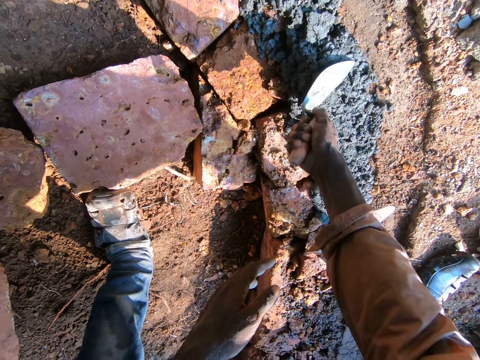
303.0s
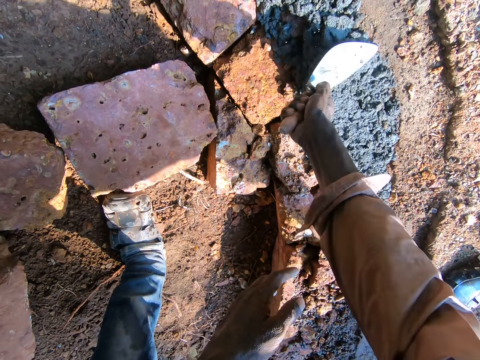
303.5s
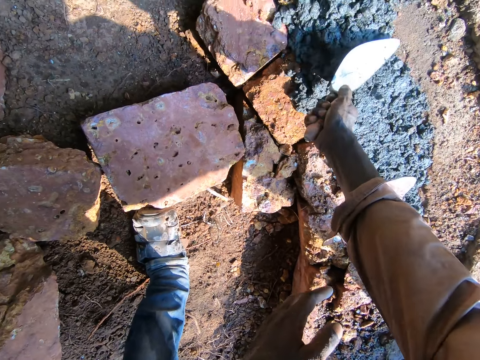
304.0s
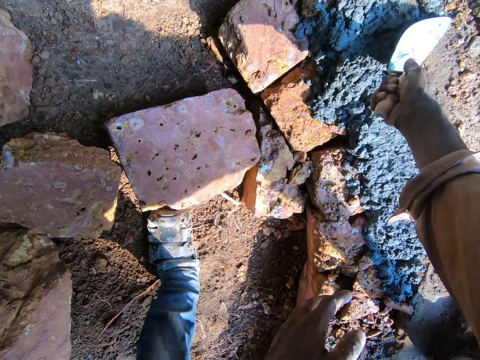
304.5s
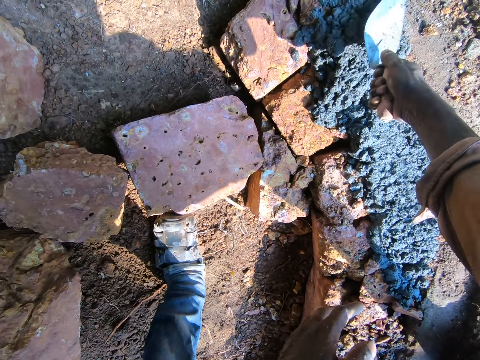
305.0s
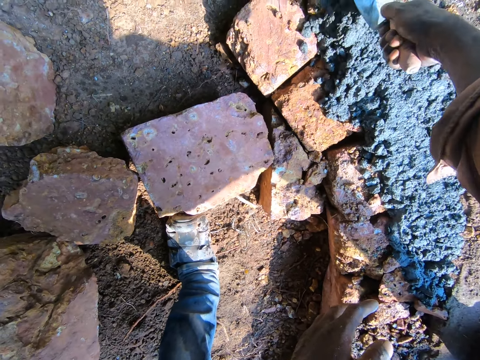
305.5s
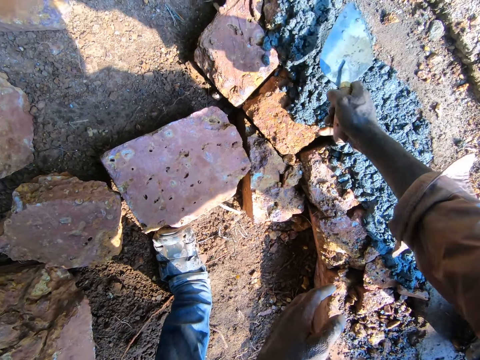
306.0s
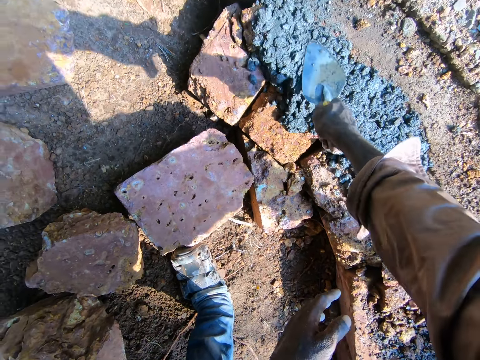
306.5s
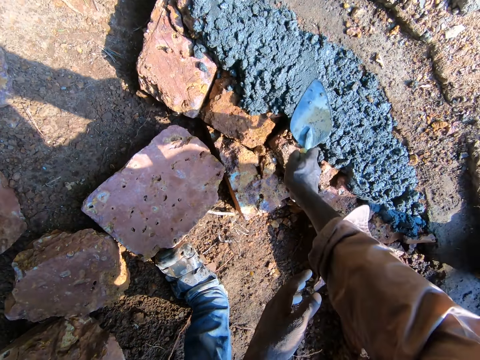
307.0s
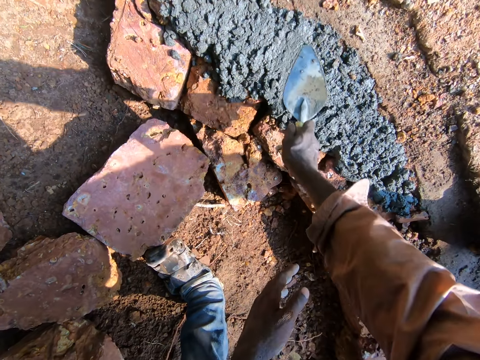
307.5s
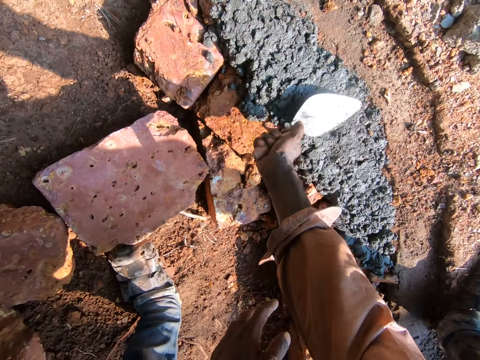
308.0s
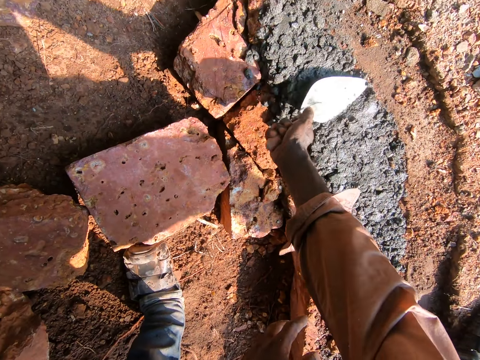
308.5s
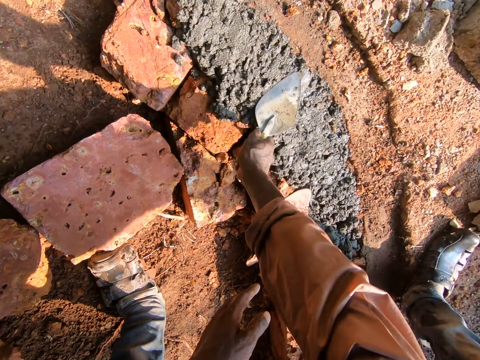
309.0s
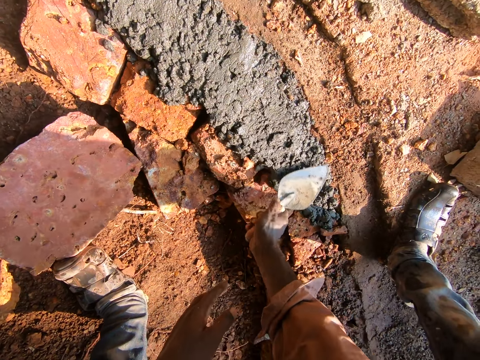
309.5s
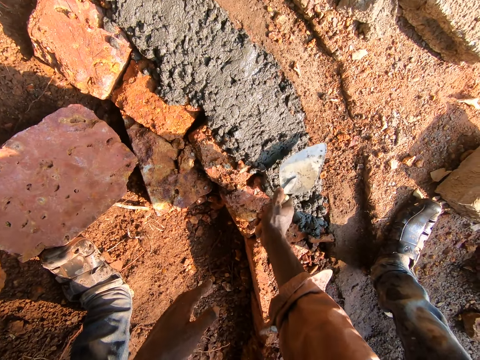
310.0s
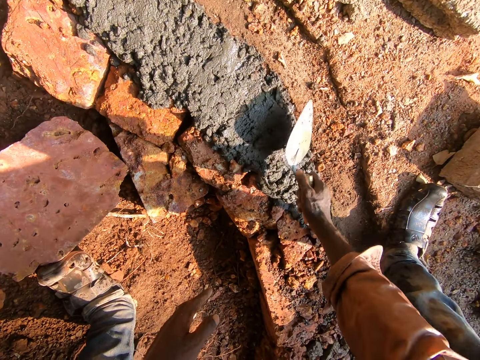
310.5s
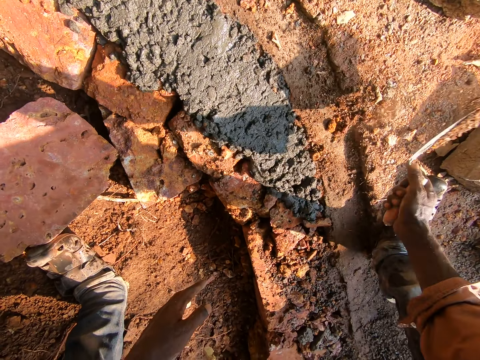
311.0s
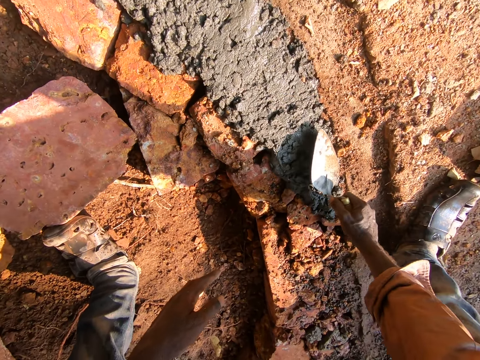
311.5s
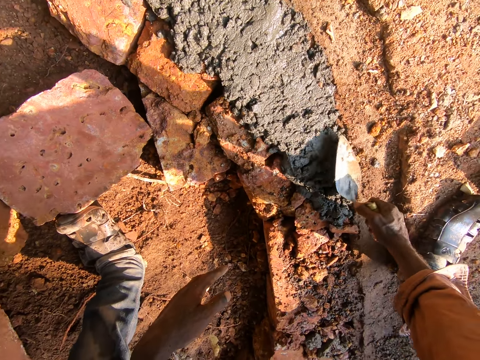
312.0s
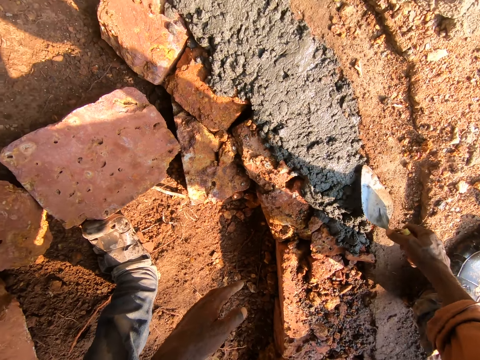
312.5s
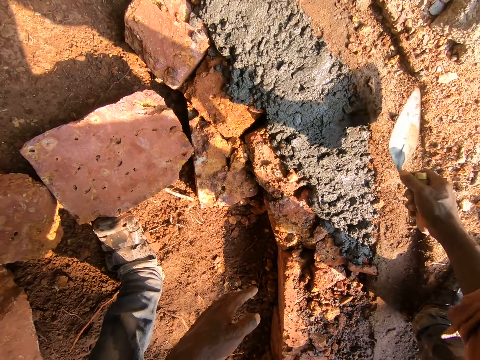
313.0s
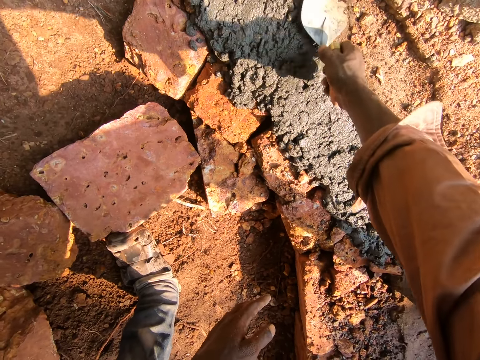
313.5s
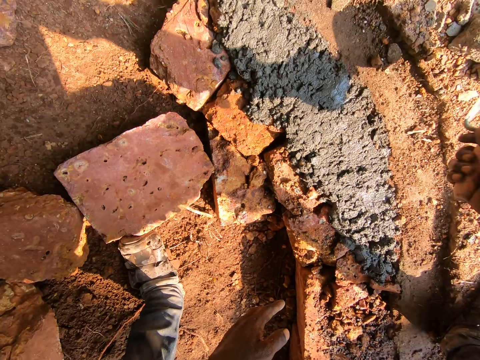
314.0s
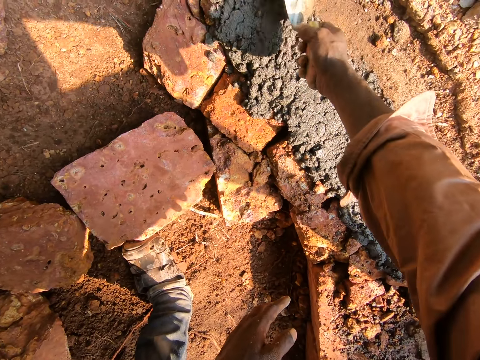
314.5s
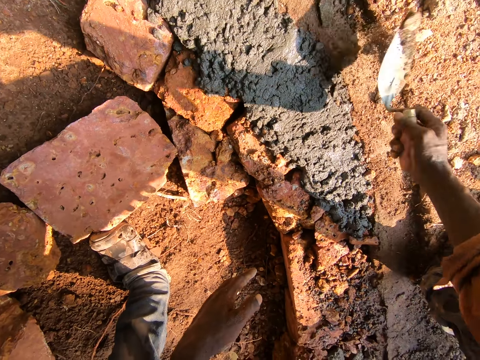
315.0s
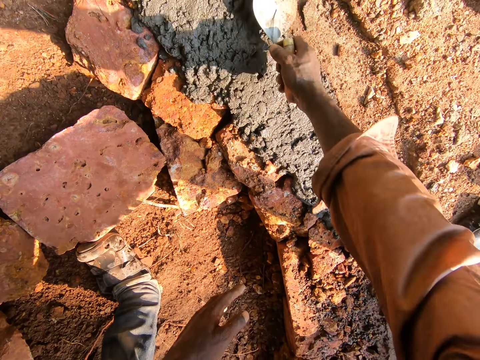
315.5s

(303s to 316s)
The camera wearer uses a trowel to scoop sand from the ground. They remove stones with the trowel.

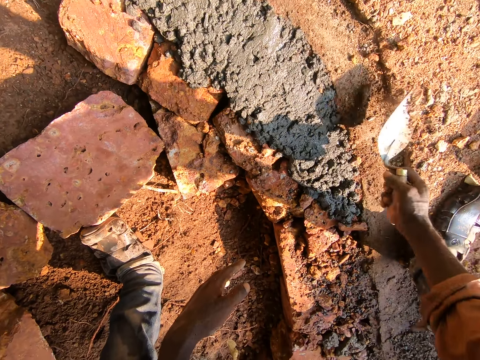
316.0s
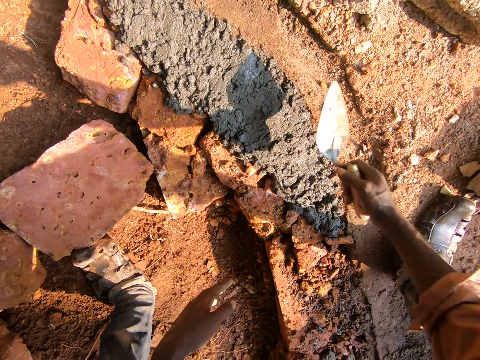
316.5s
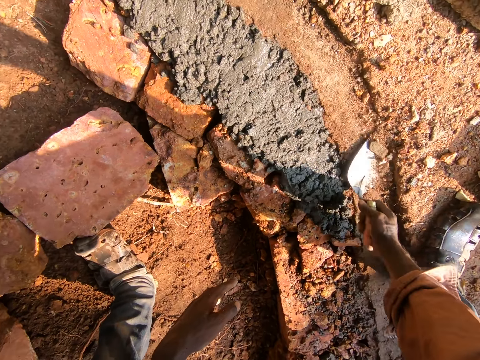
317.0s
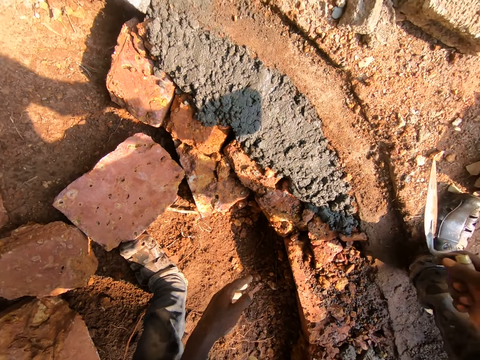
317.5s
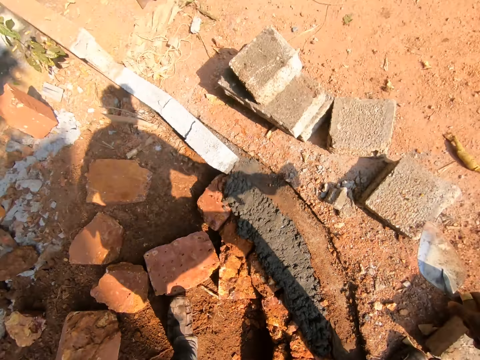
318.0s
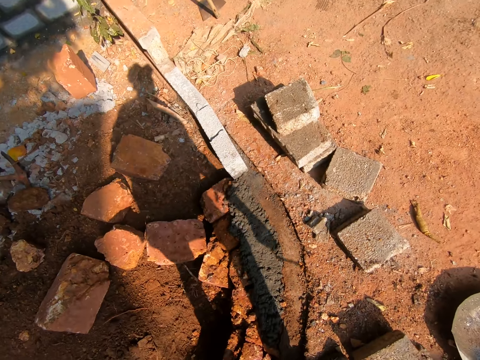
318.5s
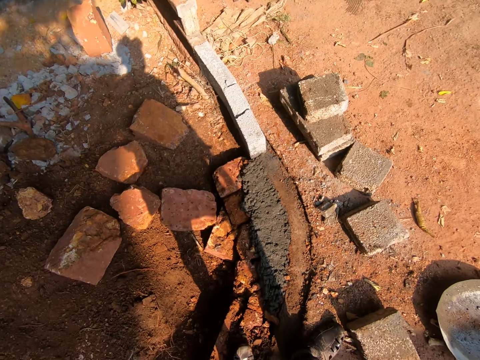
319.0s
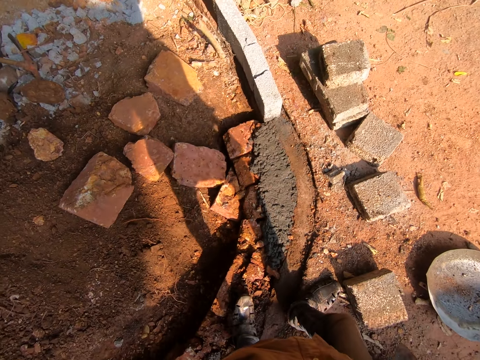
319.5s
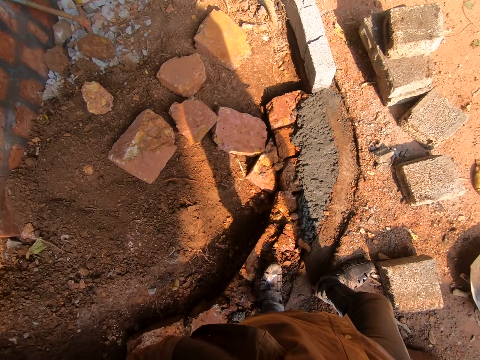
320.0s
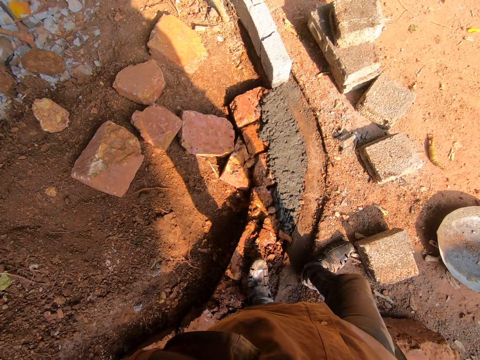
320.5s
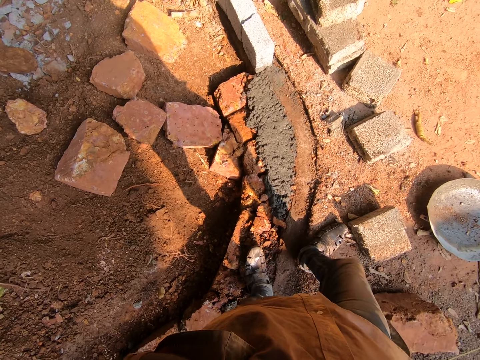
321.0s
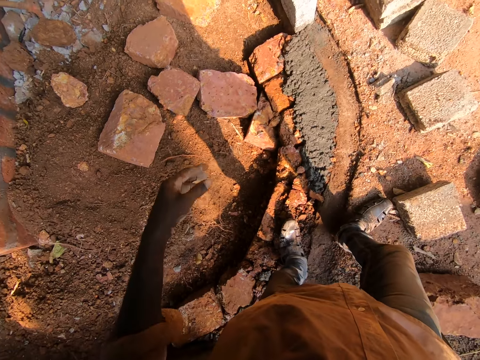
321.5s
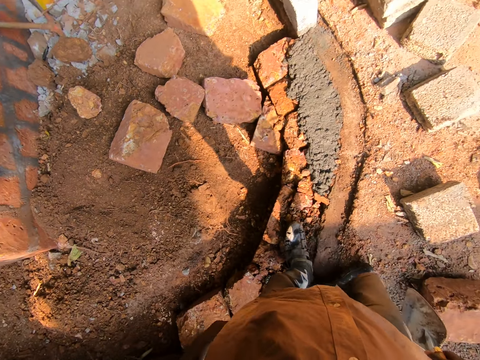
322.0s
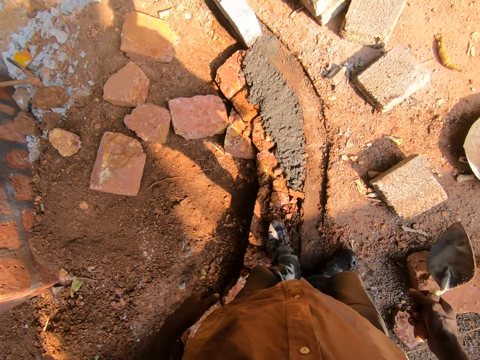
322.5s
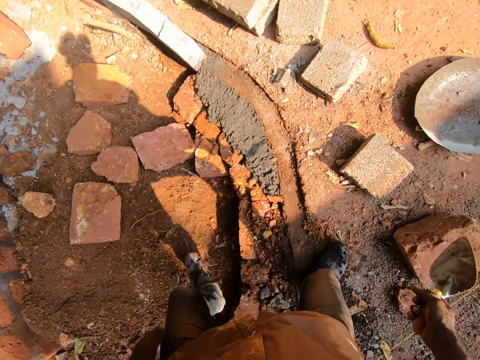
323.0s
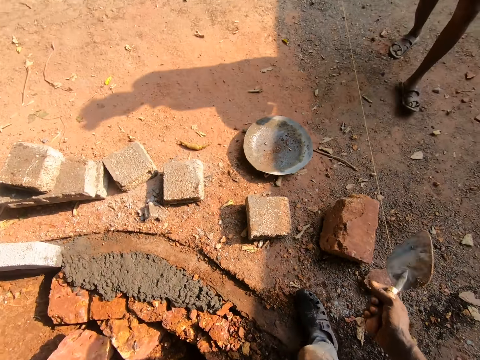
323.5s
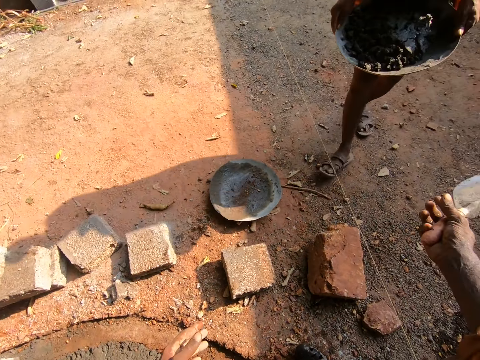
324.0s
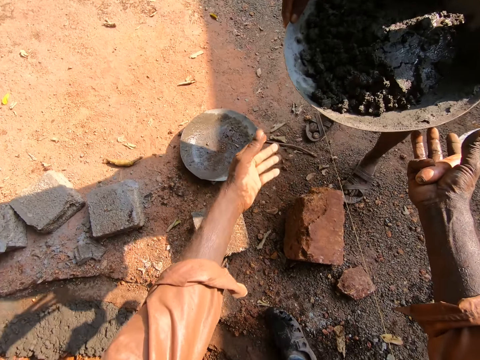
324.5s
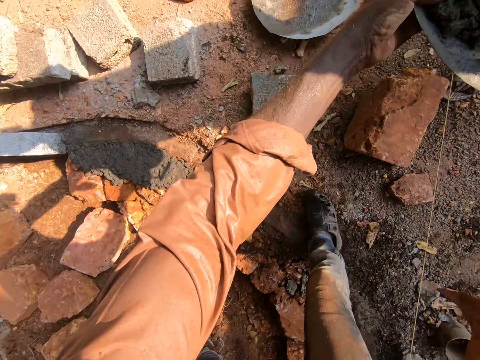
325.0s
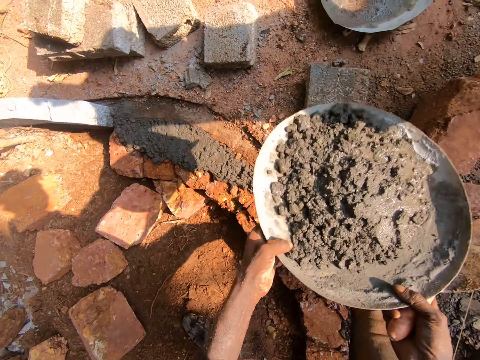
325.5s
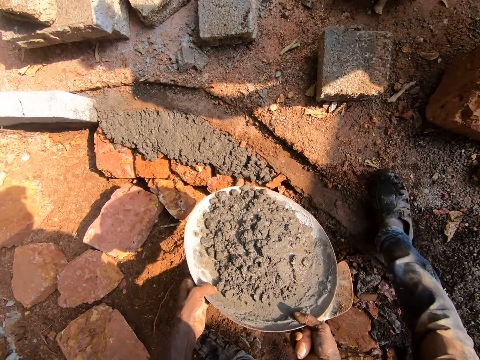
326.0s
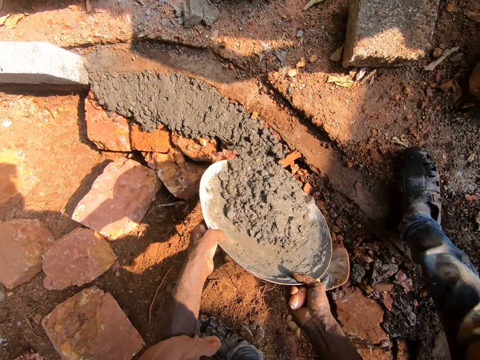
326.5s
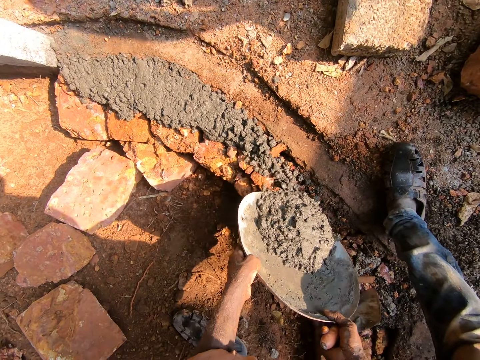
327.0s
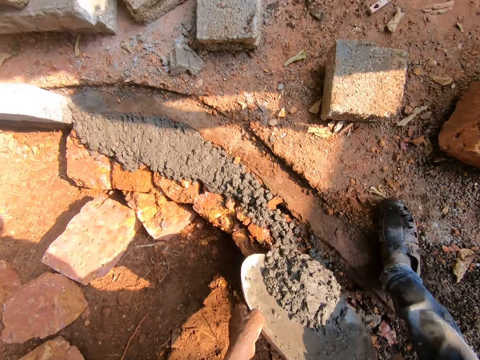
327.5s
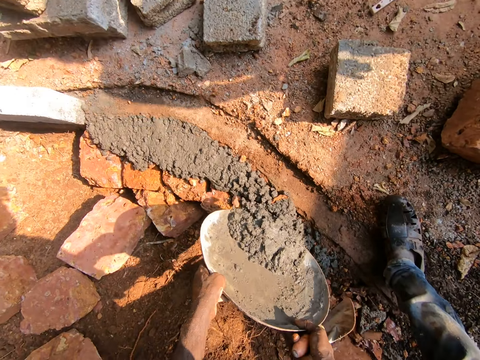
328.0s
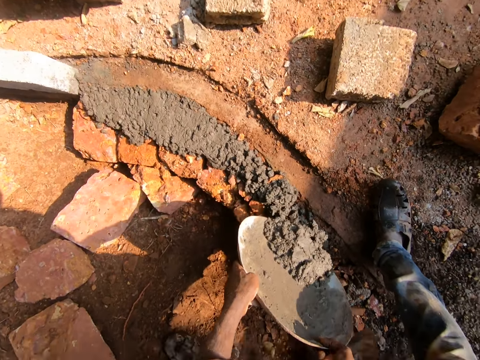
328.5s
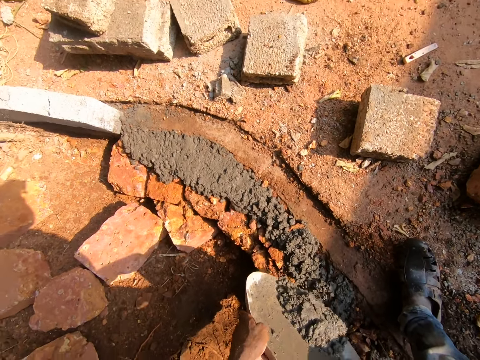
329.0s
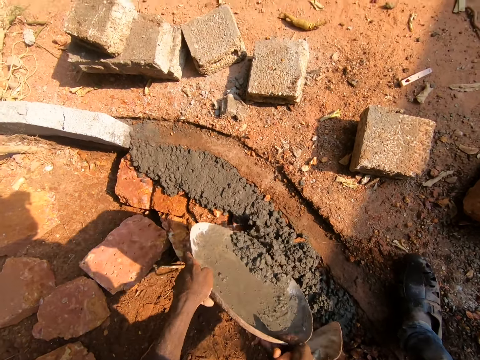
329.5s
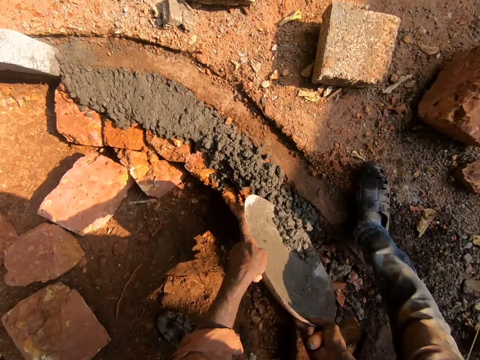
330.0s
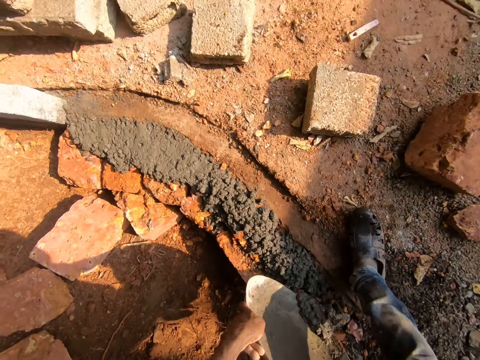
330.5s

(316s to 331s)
The camera wearer looks around. They take concrete from a man with both hands. They pour the concrete on the bricks on the ground.
